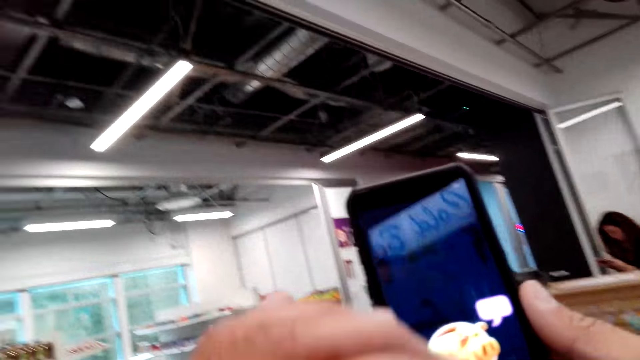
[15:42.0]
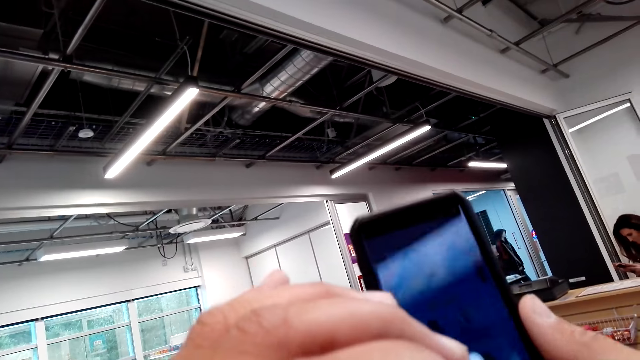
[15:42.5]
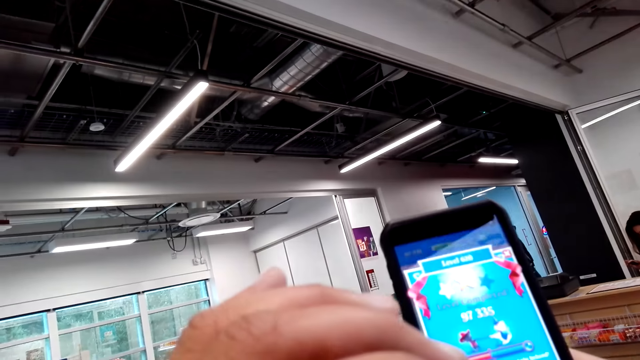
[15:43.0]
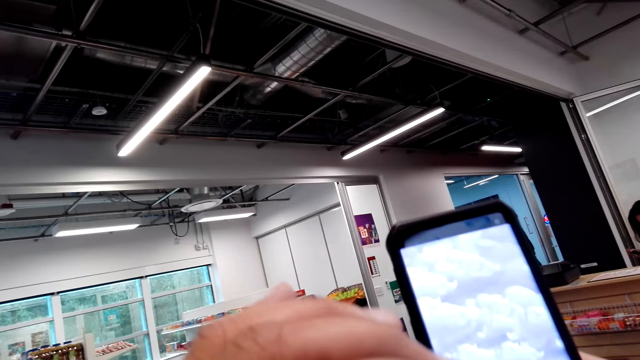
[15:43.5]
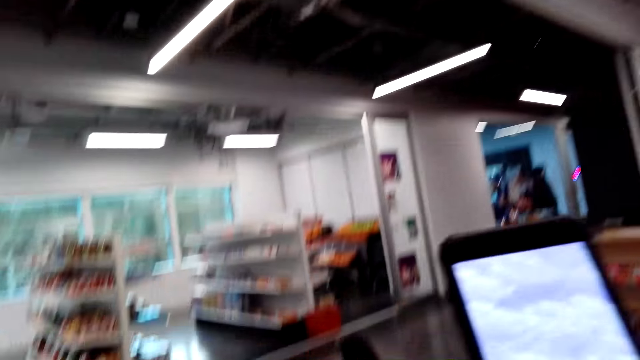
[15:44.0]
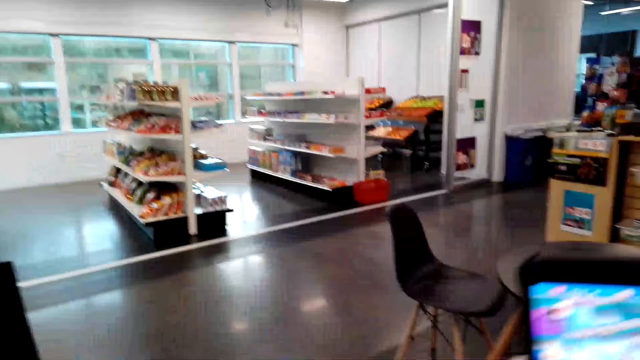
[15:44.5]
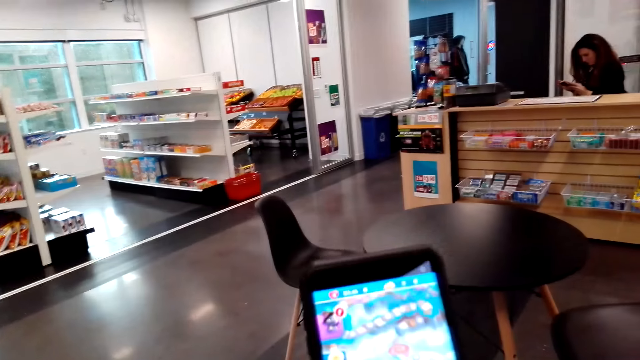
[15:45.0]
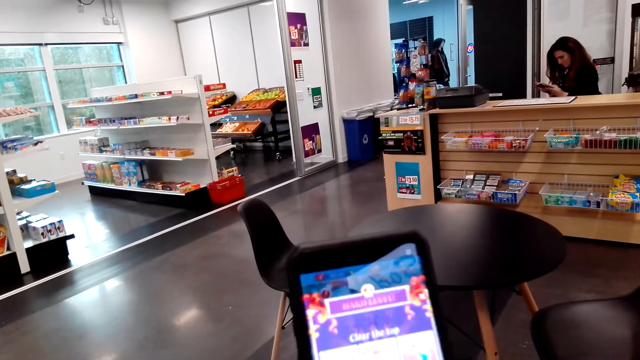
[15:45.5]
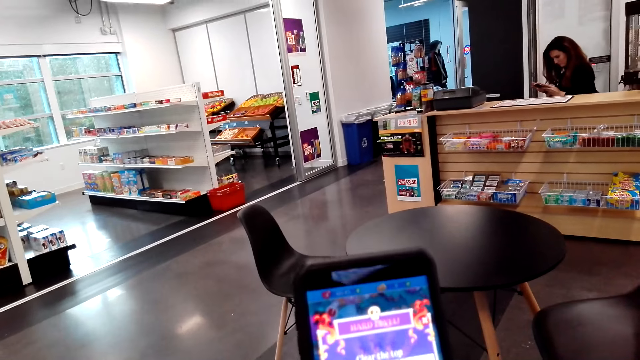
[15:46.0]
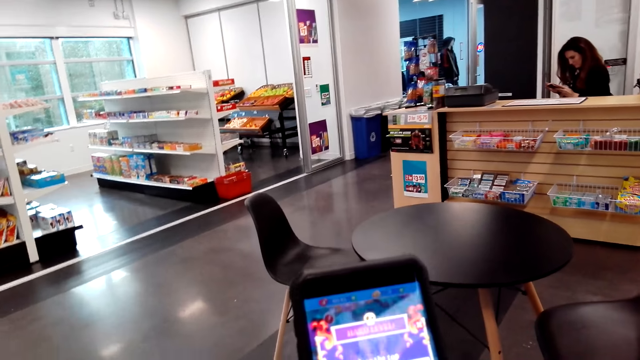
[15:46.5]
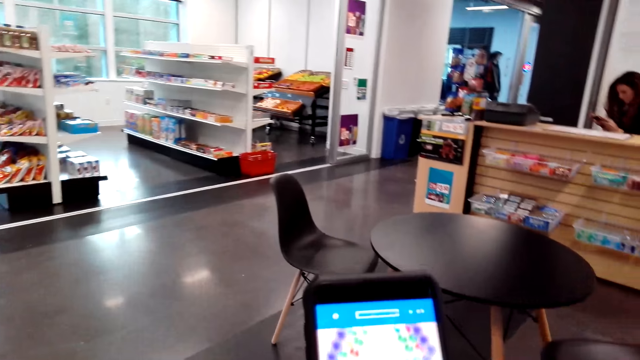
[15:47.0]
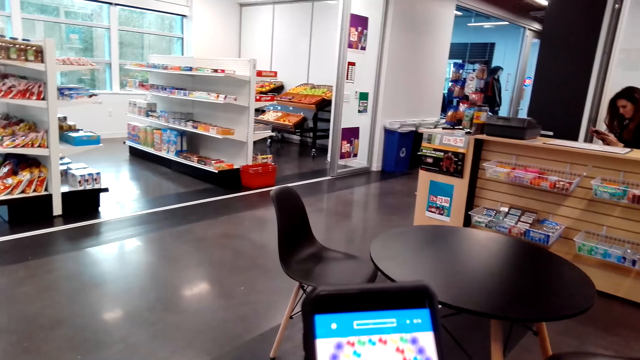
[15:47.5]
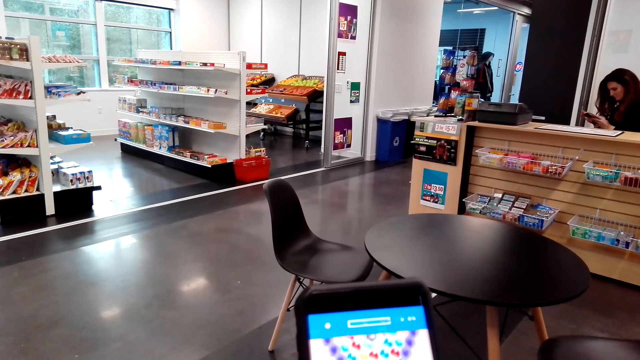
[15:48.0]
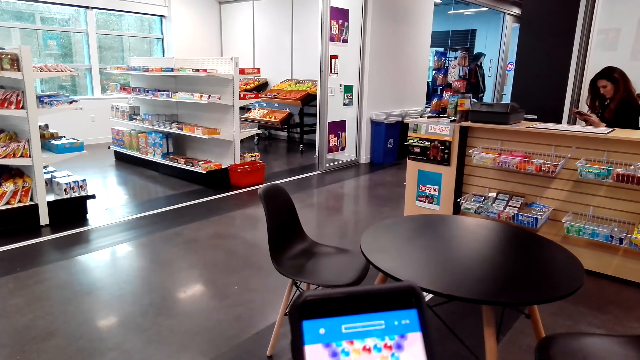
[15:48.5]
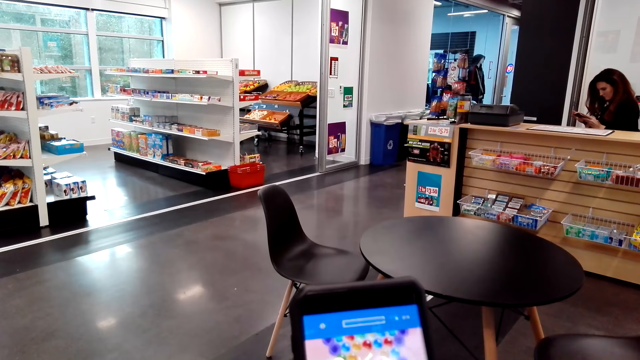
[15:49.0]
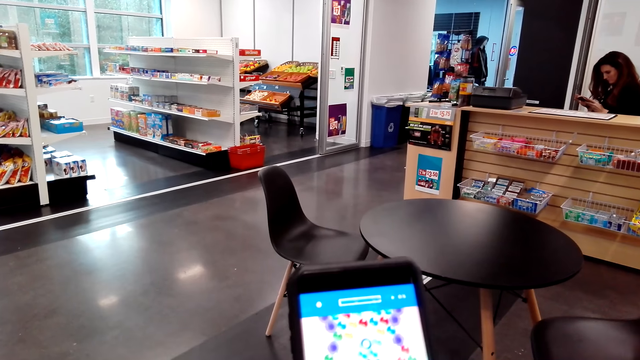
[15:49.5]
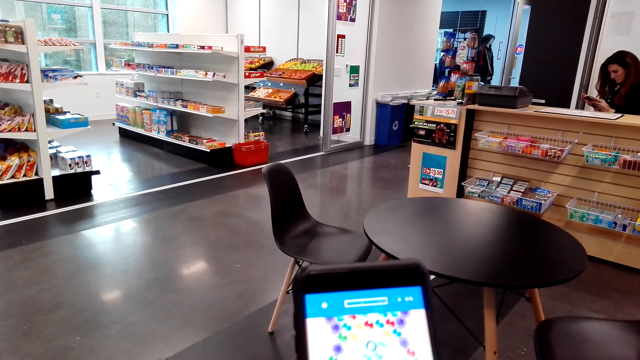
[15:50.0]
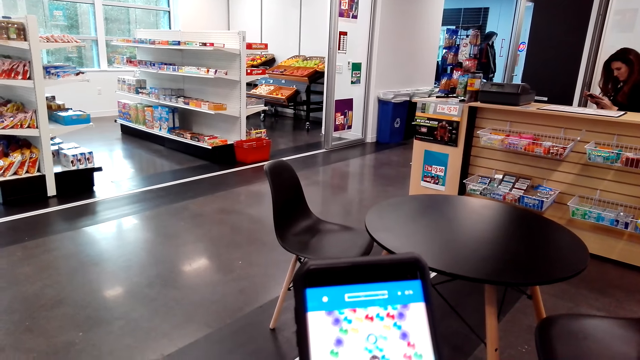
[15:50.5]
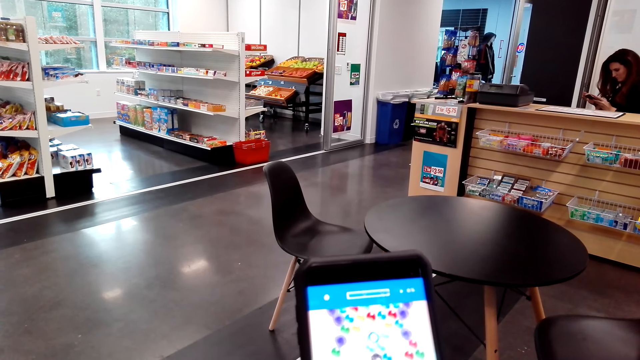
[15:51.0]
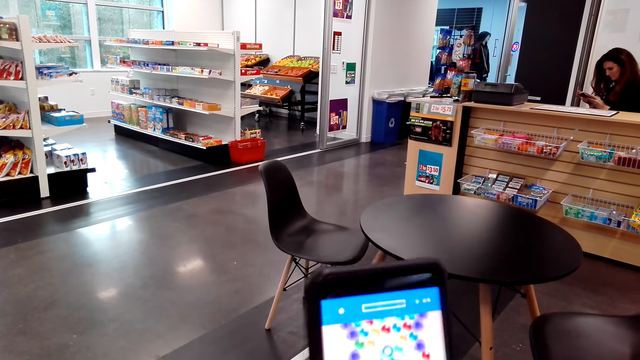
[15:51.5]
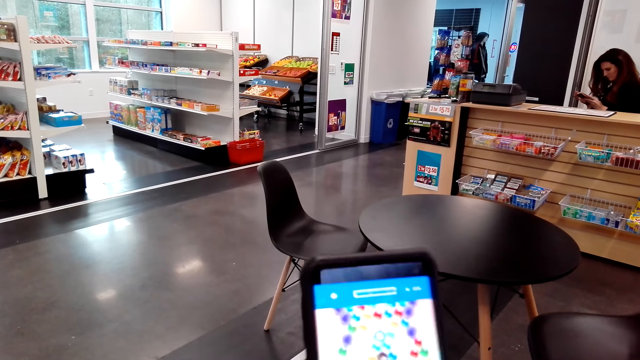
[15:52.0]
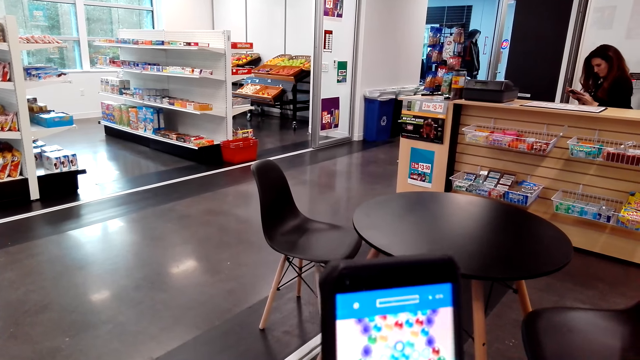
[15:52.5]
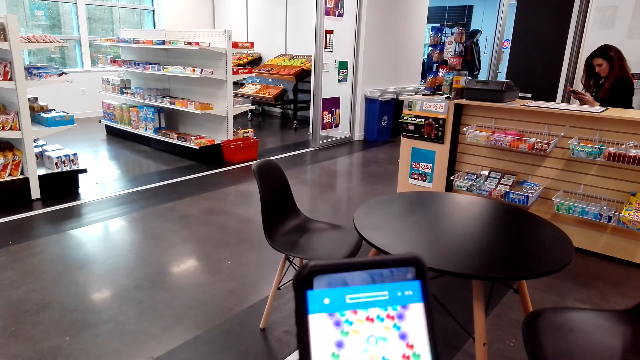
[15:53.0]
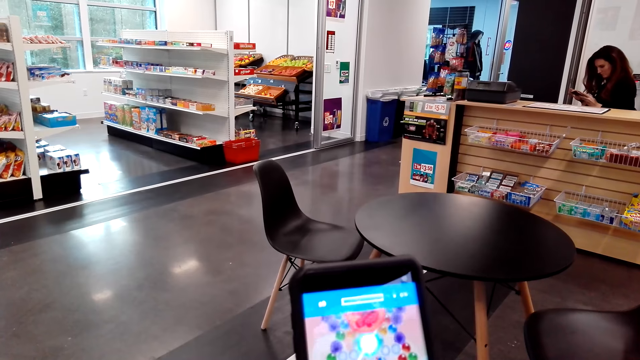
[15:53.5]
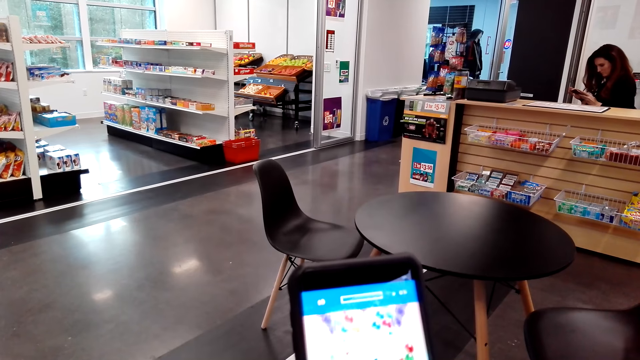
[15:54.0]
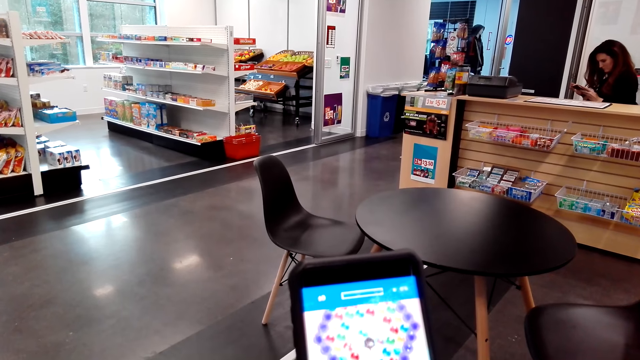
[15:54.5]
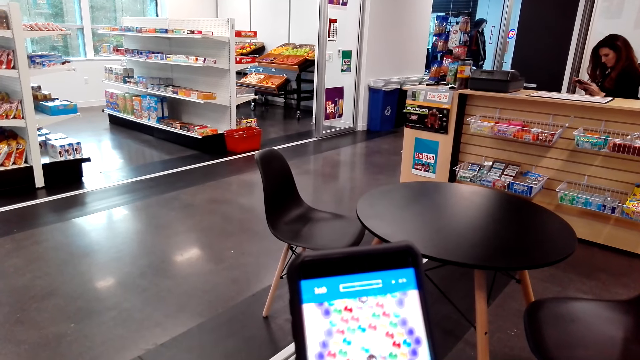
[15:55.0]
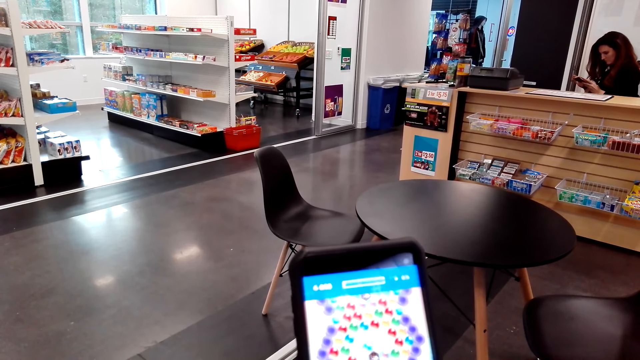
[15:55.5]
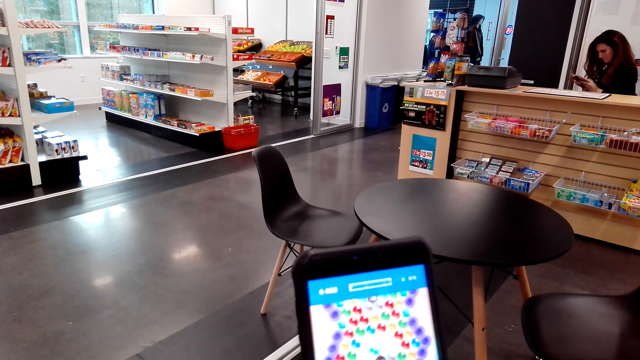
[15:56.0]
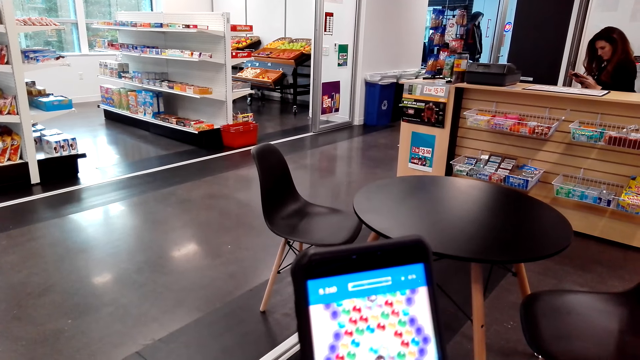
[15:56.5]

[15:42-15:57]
The camera wearer looks at the phone. They raise a hand. They play a game on the phone. They scroll through the phone.

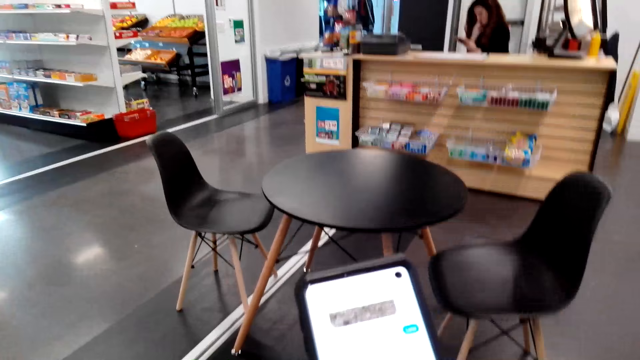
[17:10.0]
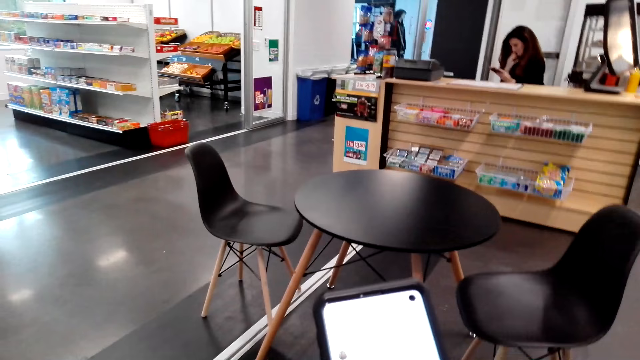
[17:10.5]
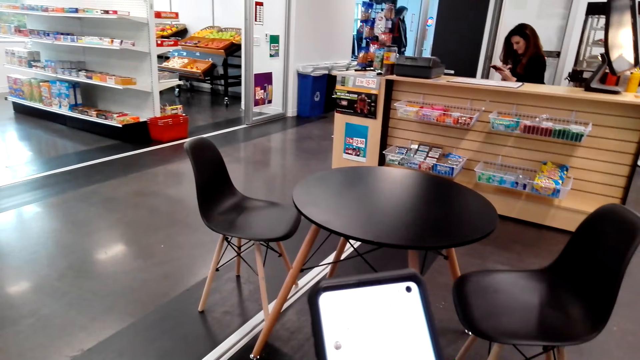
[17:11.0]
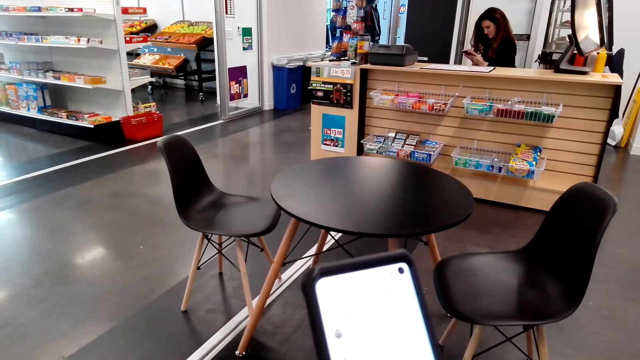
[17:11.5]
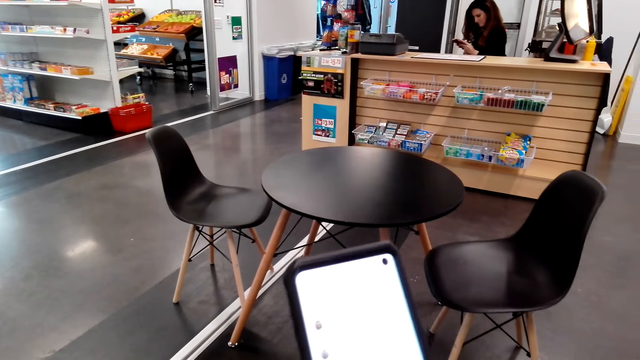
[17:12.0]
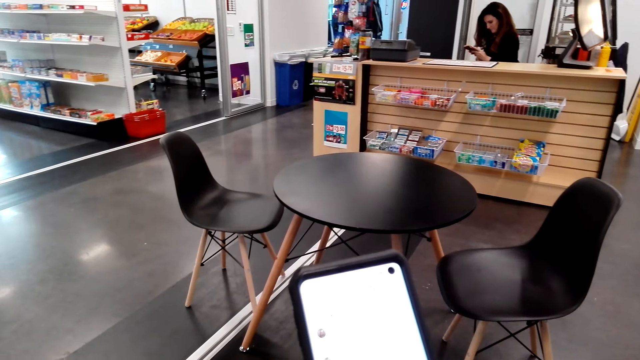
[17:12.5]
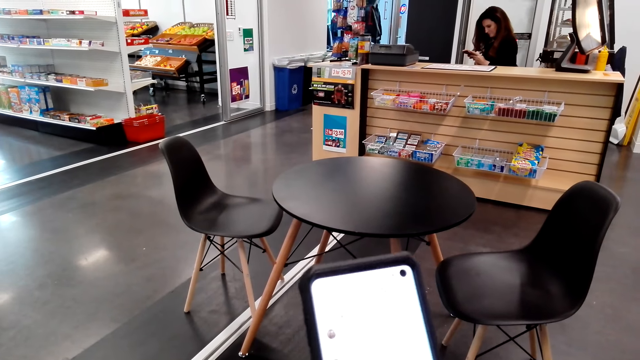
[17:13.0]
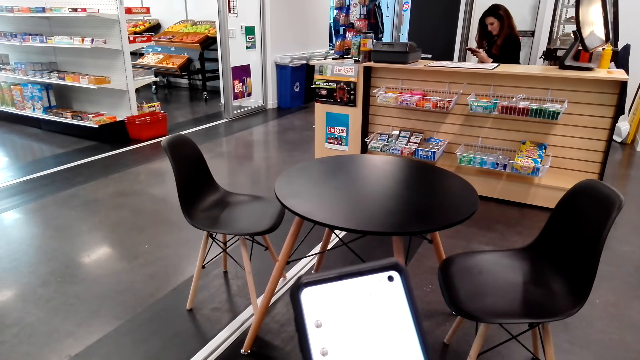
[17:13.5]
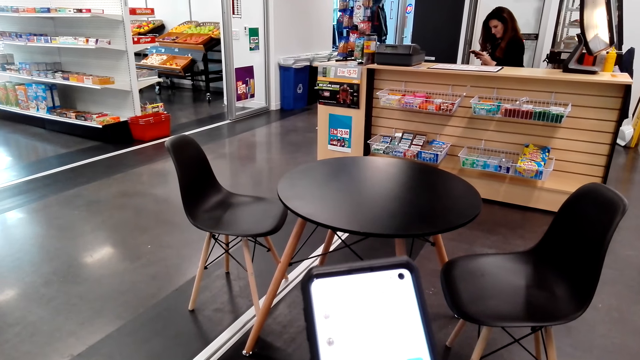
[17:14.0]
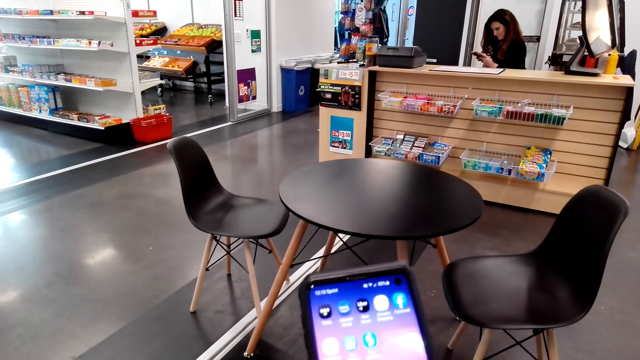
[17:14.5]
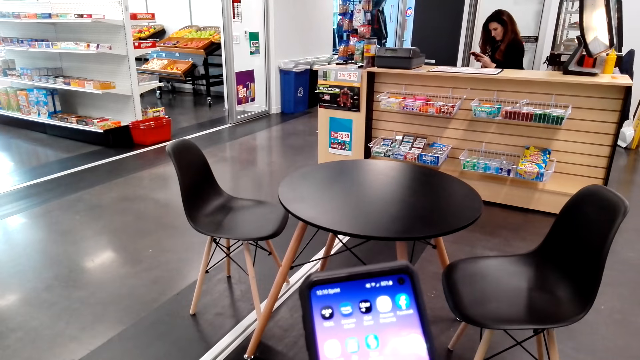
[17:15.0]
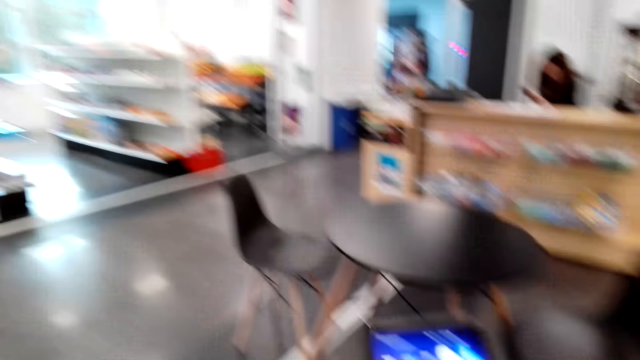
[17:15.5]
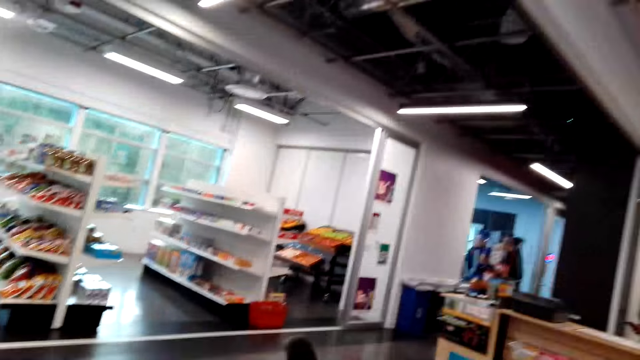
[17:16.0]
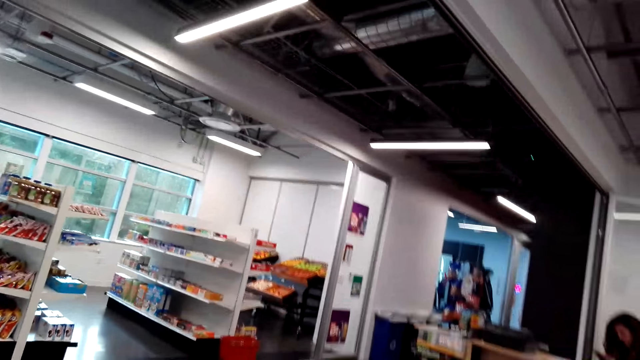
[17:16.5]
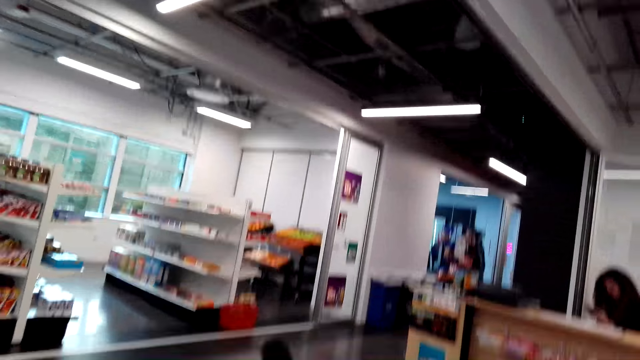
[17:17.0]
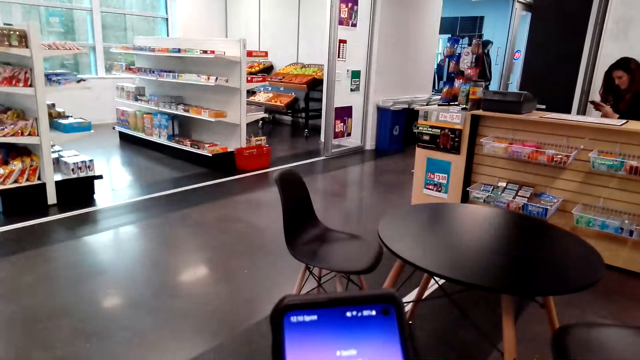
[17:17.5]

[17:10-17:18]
The camera wearer scrolls the phone. They look around.
